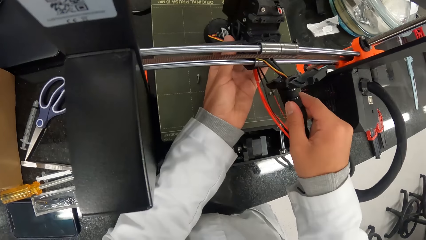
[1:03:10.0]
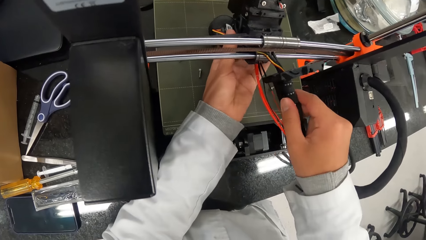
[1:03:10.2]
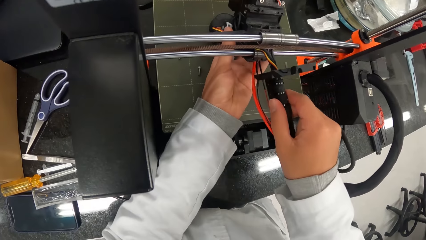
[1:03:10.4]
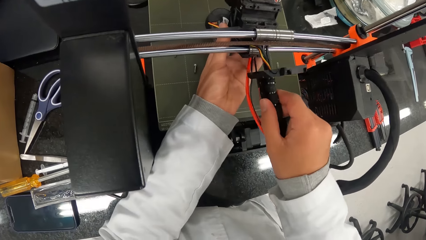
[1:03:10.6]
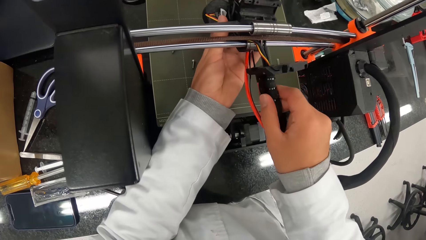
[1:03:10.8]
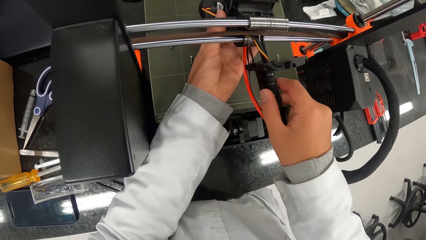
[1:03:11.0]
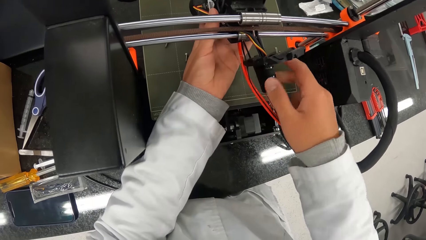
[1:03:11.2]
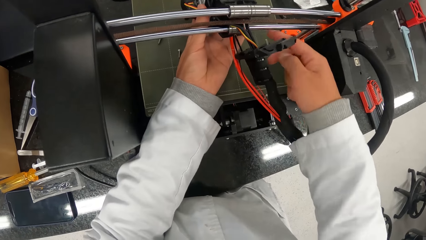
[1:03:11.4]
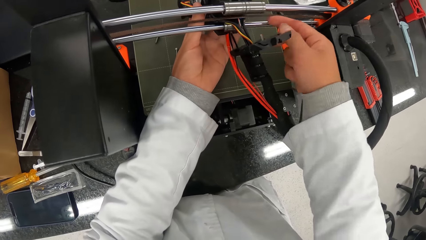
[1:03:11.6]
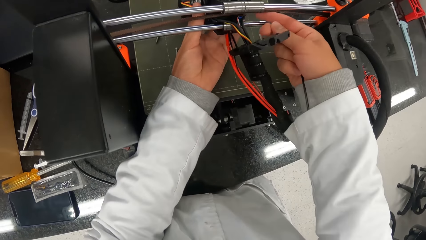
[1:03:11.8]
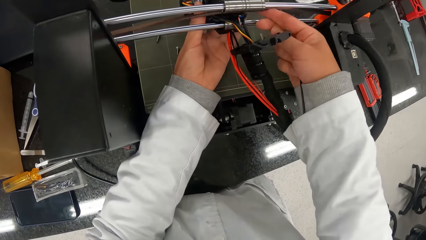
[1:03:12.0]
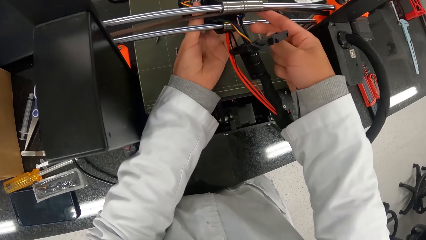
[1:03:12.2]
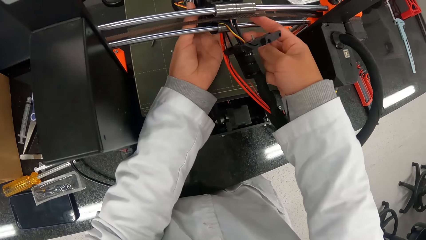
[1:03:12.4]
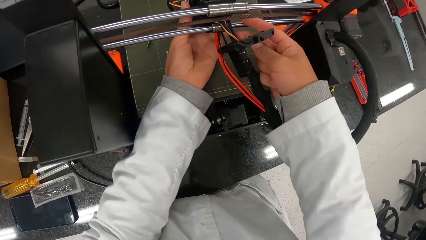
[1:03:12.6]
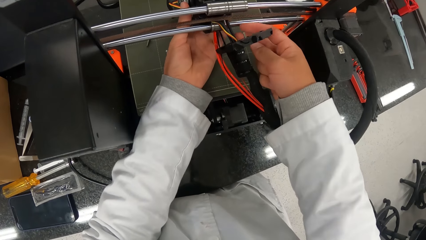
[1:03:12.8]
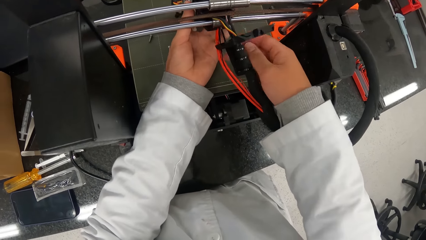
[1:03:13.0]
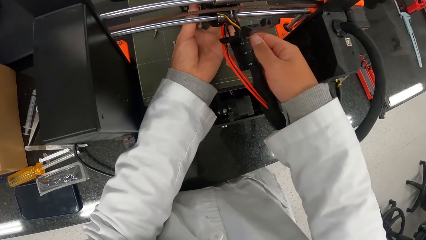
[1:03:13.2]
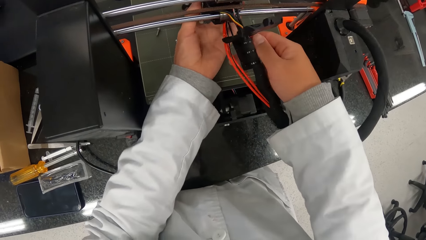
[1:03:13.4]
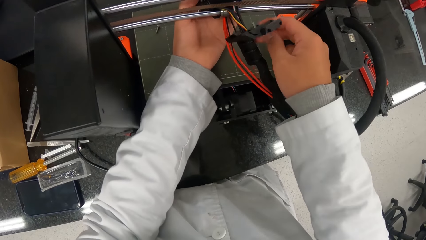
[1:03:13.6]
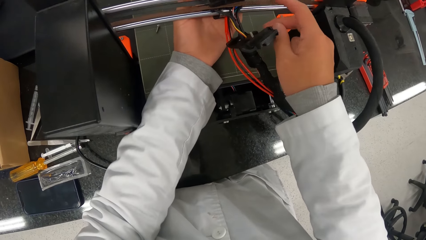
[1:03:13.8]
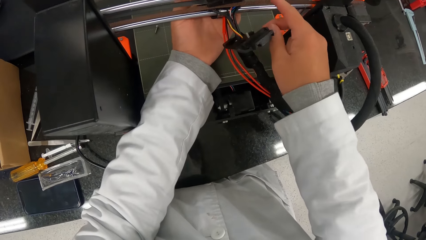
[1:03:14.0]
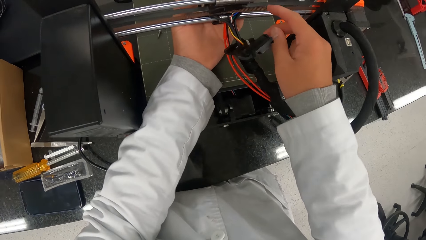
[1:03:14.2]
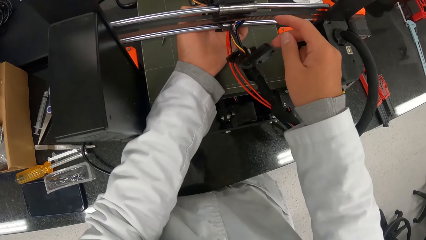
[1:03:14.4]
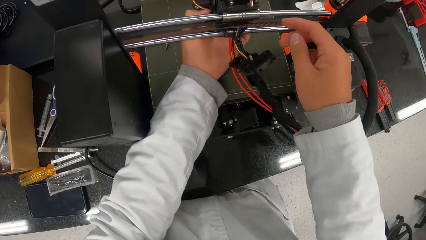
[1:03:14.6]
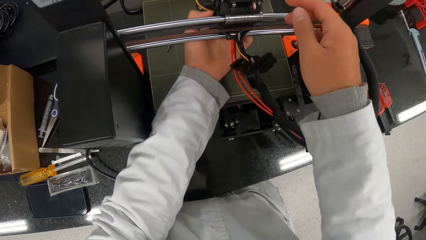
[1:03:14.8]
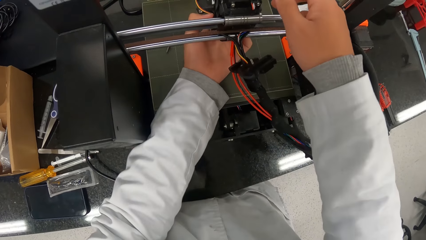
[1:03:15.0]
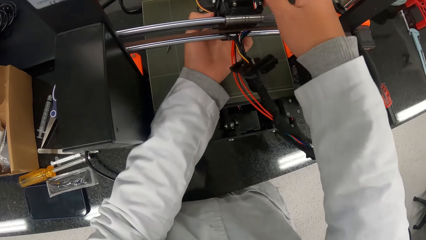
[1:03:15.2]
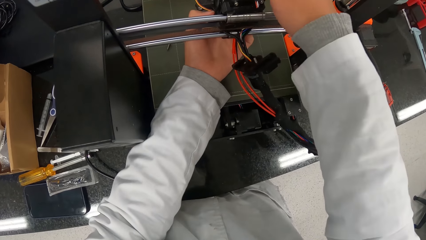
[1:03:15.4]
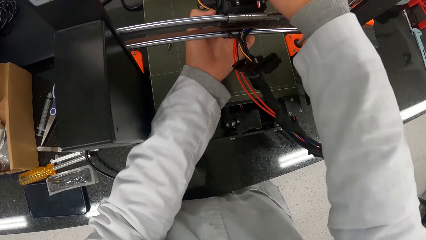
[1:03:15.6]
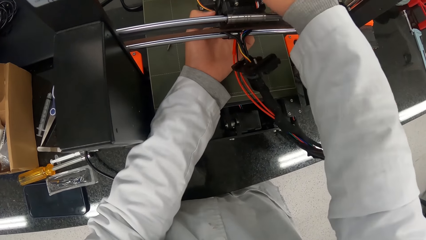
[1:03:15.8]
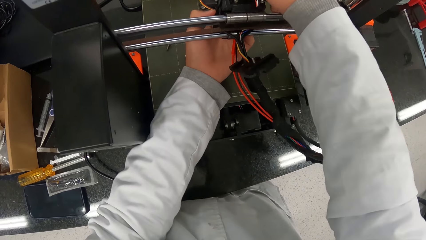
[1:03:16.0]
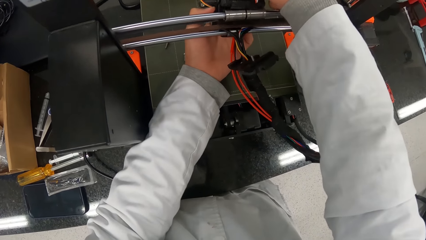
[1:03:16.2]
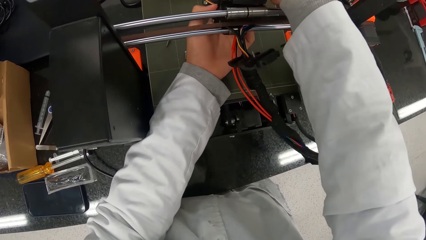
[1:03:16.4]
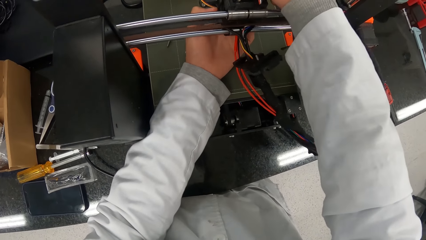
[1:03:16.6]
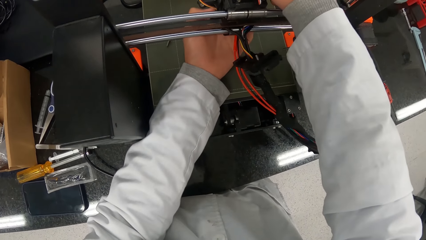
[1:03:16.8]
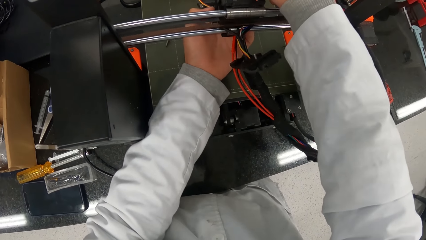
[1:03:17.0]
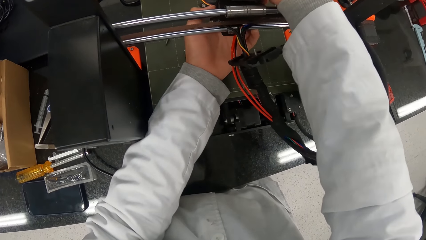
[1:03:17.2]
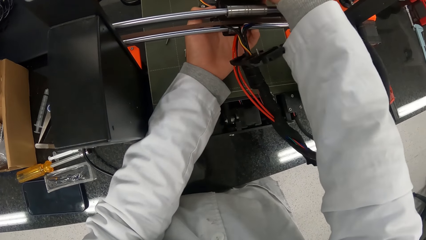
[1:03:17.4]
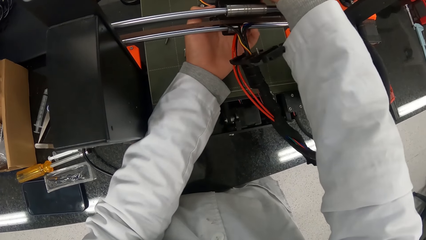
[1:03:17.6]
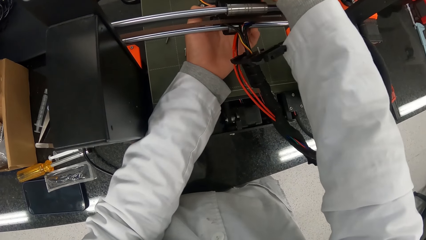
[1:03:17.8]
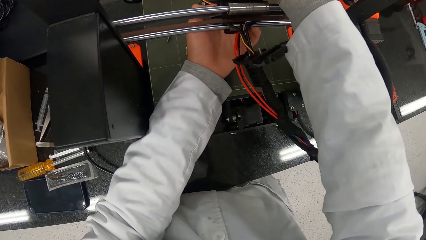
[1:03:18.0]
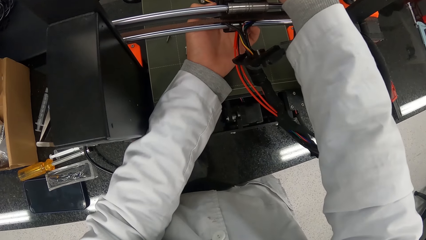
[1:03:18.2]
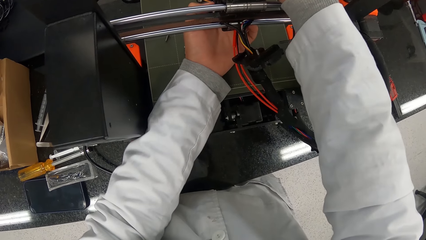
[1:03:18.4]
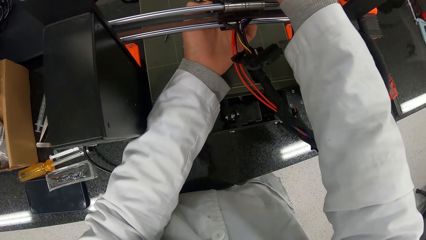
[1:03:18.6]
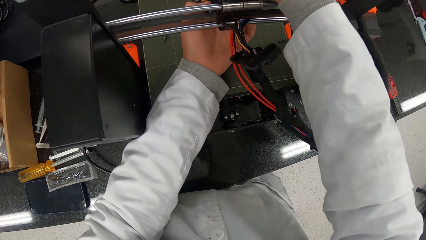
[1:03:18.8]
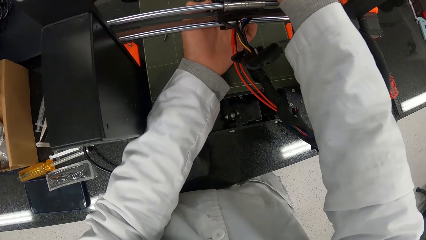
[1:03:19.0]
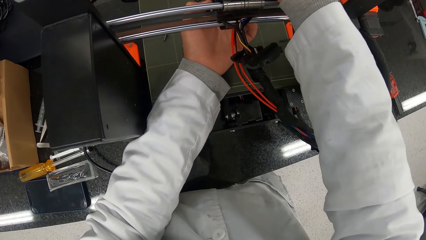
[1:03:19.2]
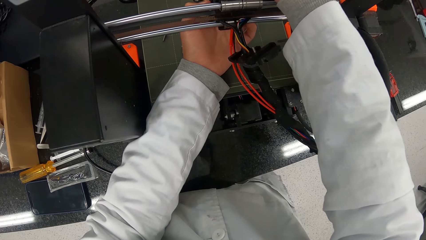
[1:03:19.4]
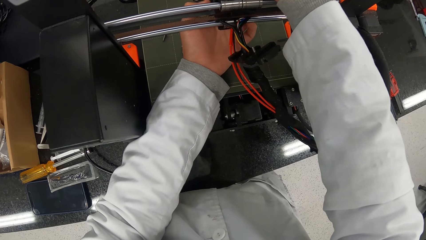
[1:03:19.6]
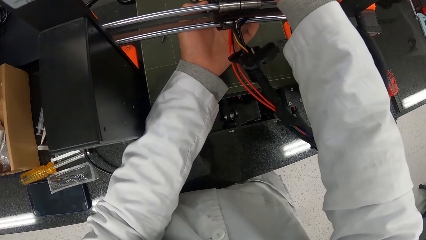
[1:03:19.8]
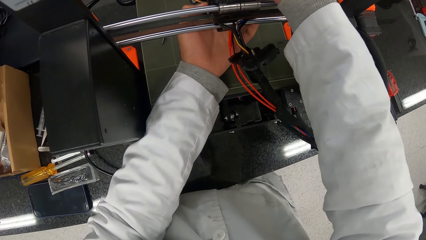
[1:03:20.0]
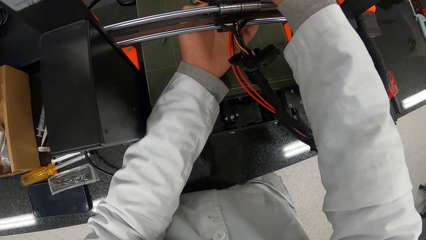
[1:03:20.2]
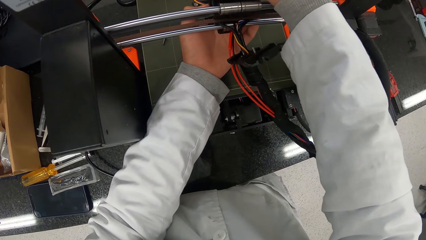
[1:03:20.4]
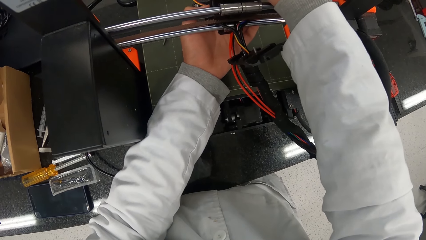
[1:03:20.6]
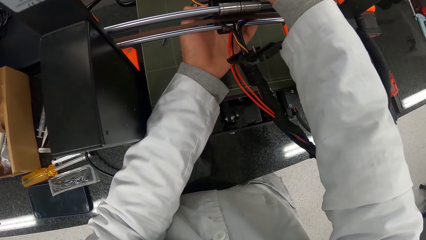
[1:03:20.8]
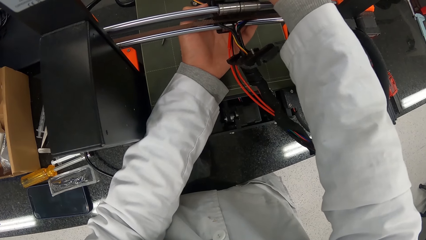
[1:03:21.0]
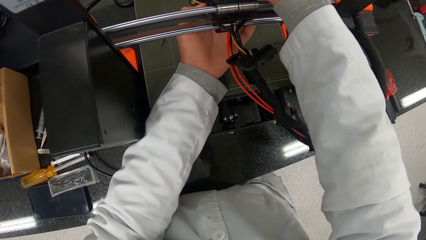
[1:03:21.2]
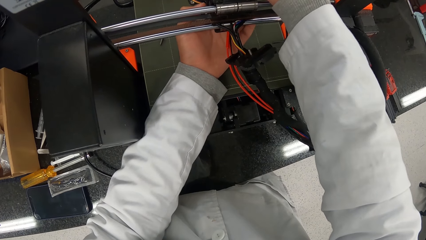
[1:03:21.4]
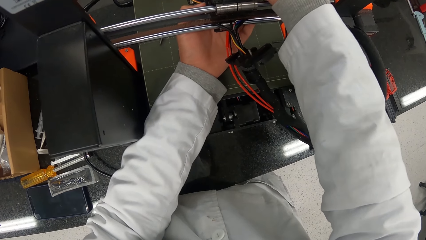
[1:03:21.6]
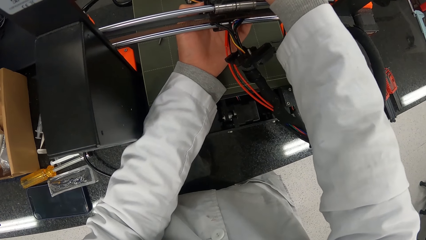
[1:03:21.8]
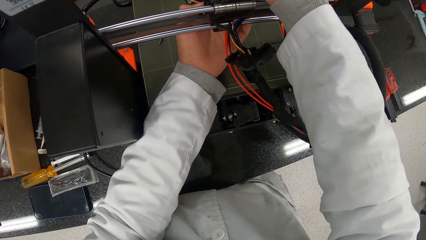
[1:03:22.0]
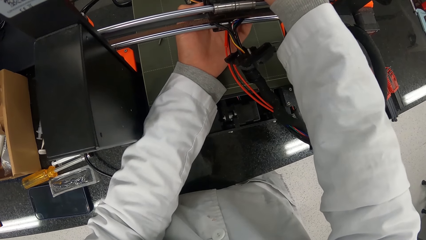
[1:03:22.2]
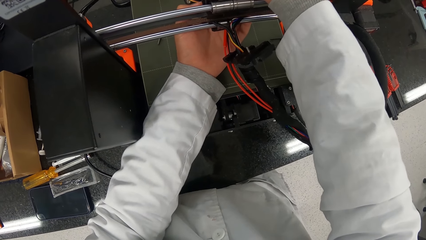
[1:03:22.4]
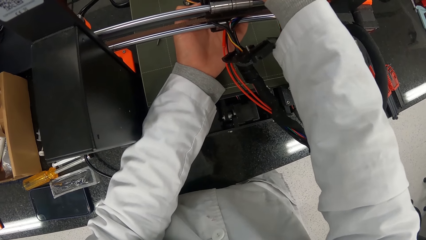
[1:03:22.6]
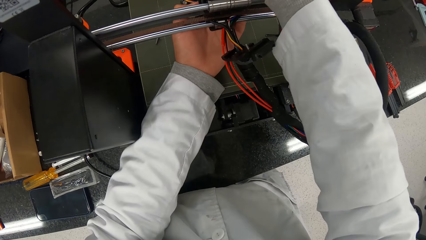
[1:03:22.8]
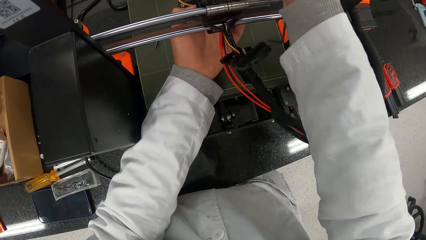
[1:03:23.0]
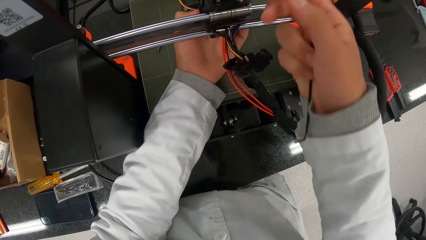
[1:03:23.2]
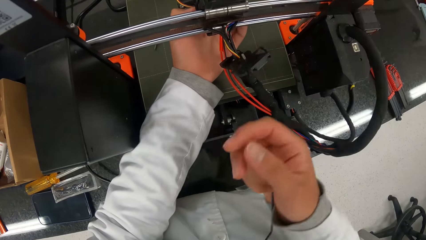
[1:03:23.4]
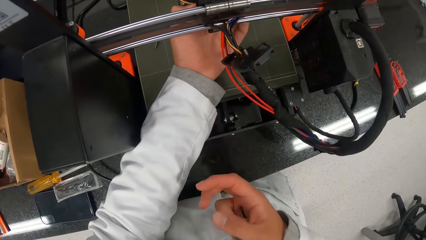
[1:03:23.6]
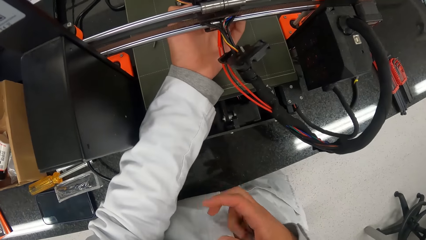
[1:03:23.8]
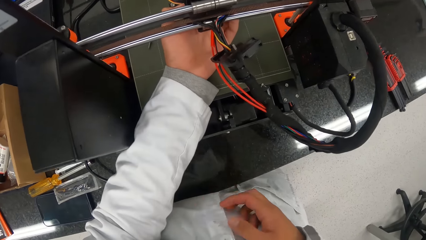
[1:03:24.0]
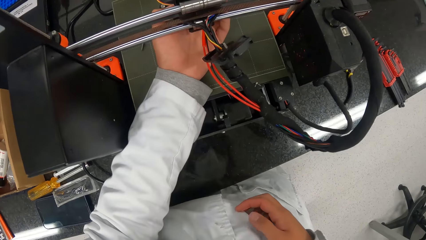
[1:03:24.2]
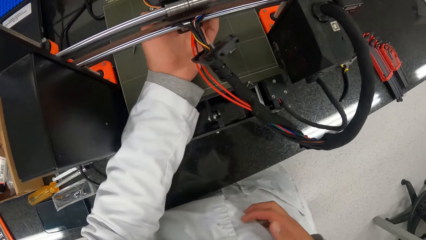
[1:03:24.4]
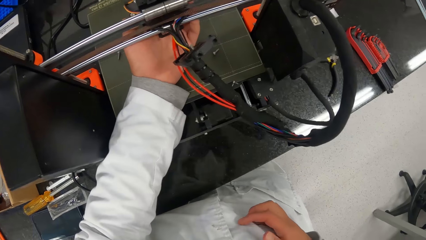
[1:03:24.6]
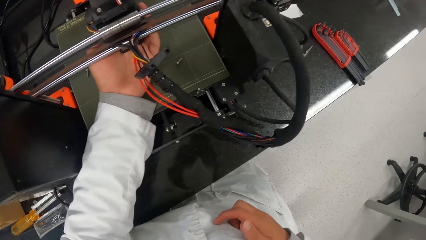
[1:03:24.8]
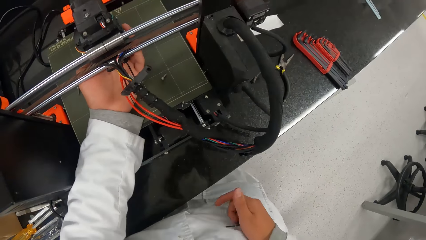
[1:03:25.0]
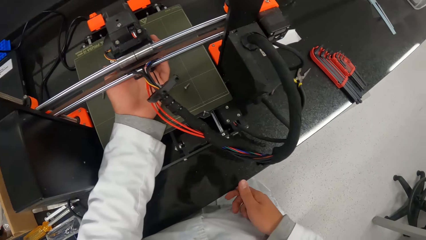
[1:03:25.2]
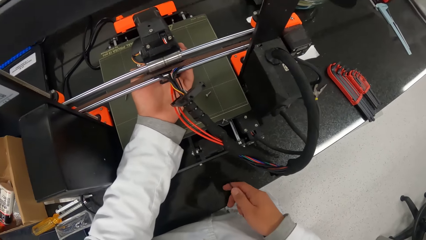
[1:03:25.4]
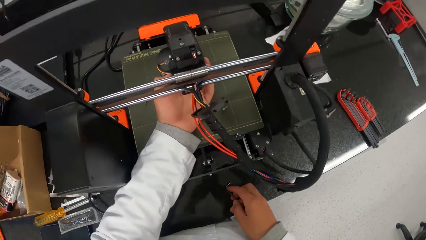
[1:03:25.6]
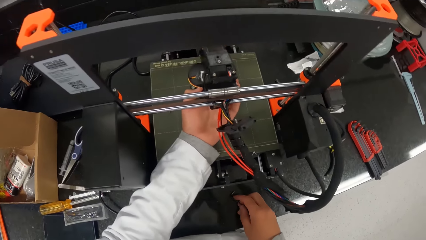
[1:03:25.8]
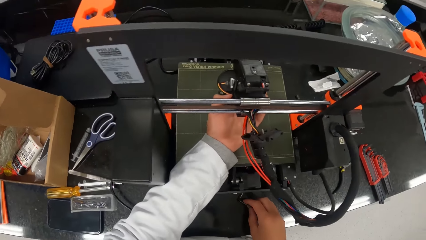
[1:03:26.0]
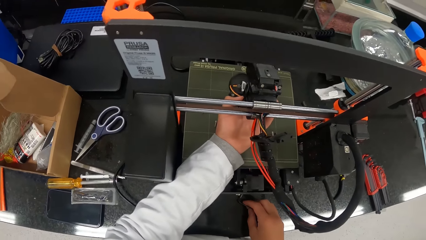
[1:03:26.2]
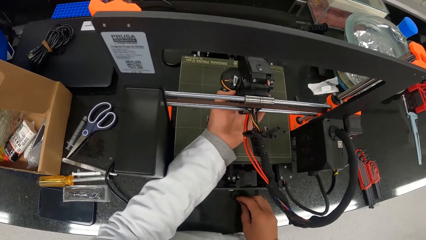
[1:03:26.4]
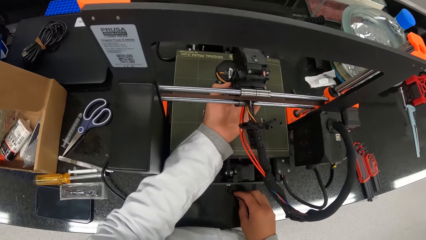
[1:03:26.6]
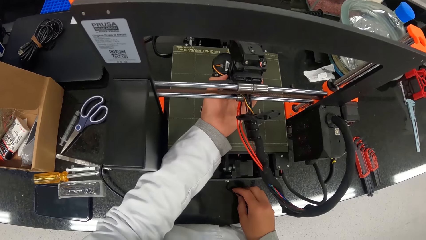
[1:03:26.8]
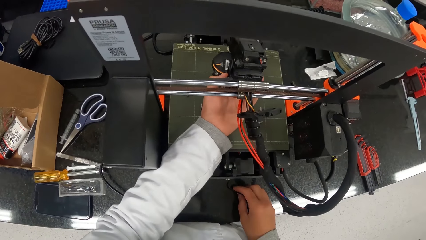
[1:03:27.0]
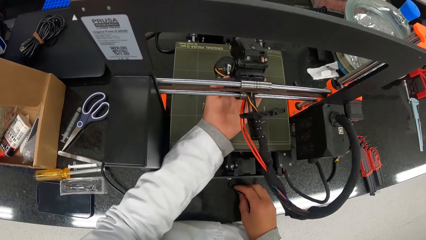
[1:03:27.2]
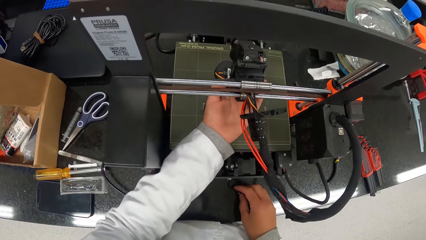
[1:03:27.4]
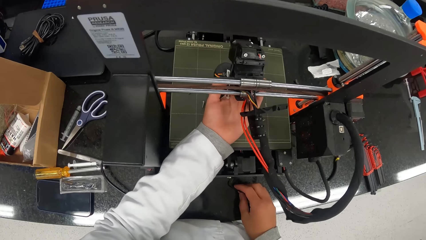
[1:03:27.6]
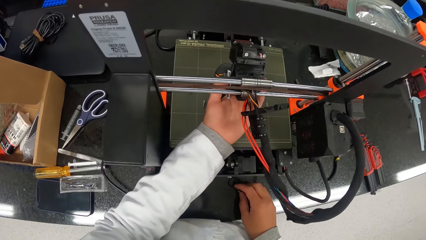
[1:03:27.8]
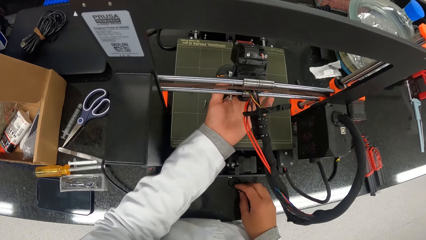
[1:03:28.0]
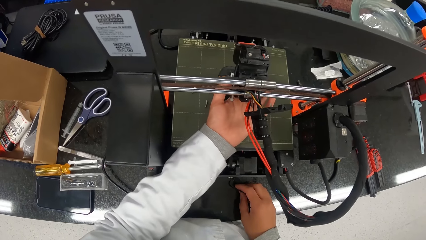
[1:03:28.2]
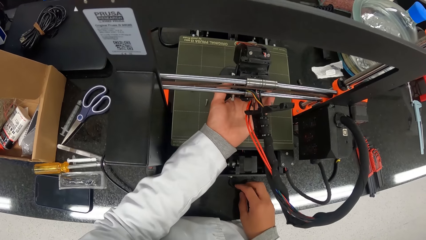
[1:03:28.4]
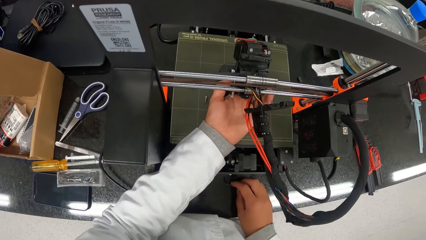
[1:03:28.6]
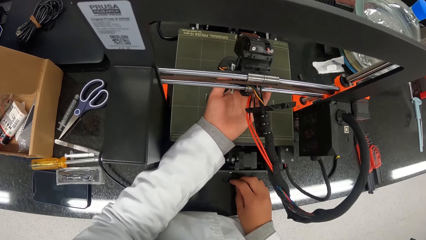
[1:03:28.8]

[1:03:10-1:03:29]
The camera wearer pushes a metal spring with his right index finger. He holds the metal wire. He removes something from the printer. He adjusts the extruder on the rod on the 3D printer with both hands. He drops a piece of wire on a table with his right hand.
